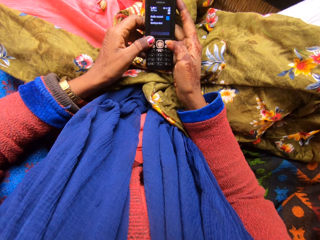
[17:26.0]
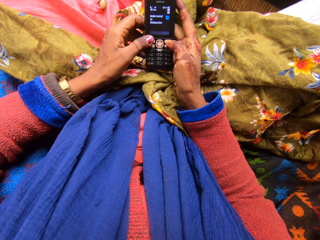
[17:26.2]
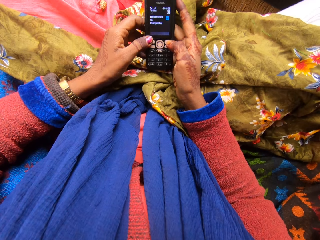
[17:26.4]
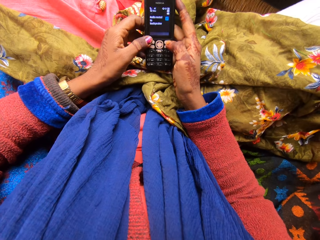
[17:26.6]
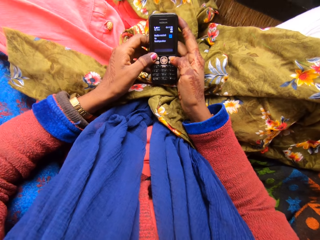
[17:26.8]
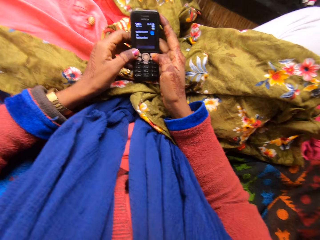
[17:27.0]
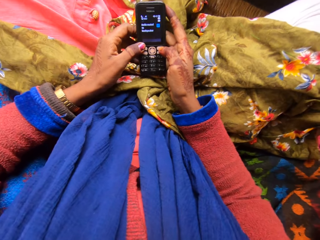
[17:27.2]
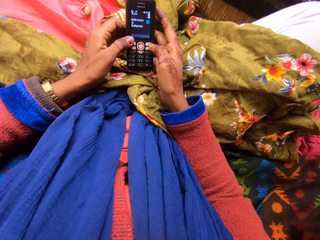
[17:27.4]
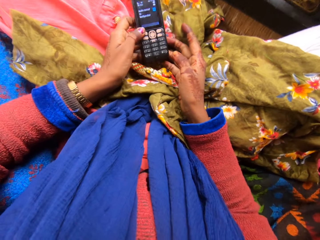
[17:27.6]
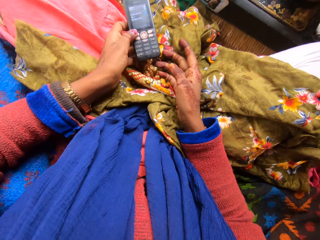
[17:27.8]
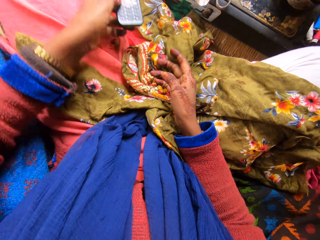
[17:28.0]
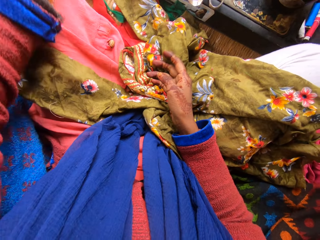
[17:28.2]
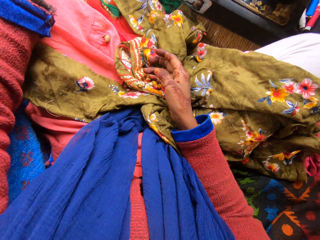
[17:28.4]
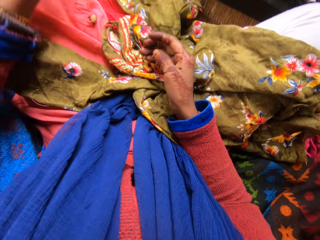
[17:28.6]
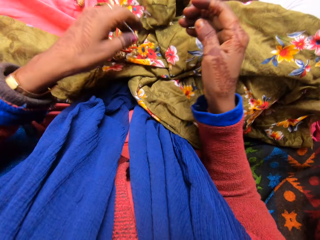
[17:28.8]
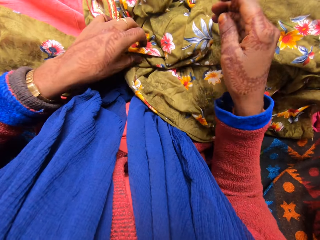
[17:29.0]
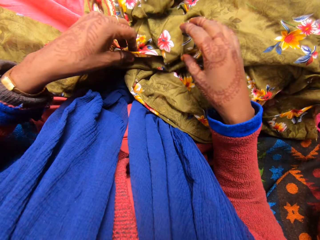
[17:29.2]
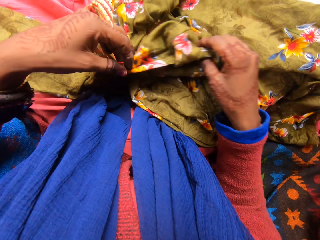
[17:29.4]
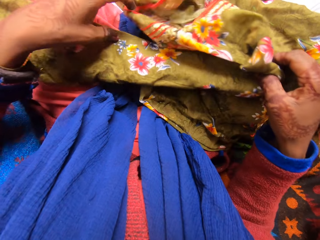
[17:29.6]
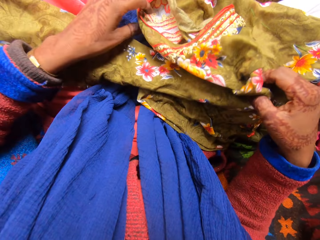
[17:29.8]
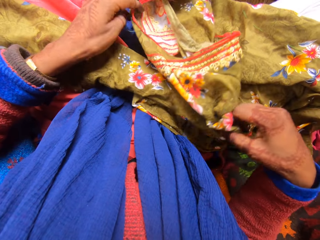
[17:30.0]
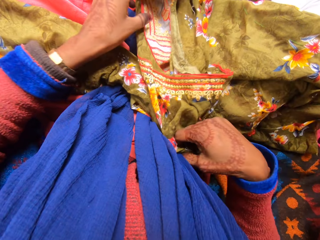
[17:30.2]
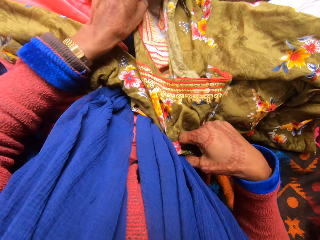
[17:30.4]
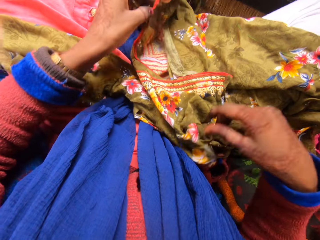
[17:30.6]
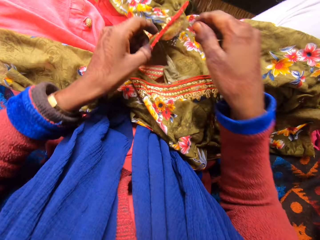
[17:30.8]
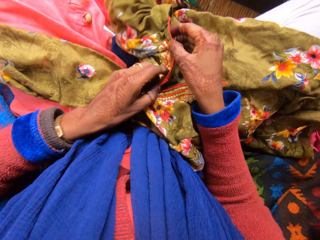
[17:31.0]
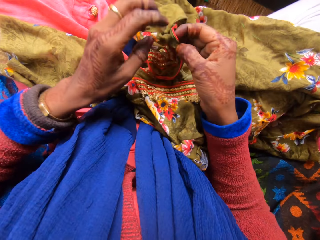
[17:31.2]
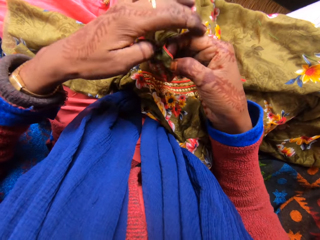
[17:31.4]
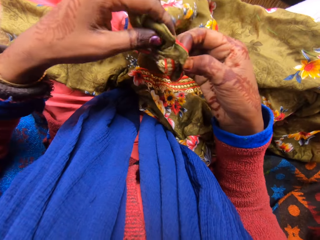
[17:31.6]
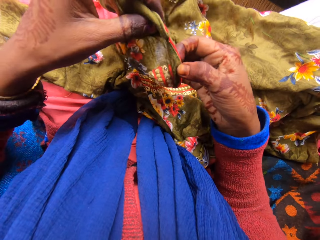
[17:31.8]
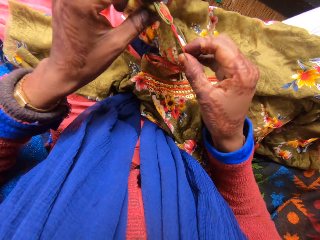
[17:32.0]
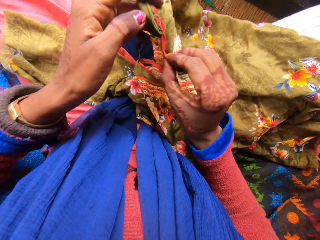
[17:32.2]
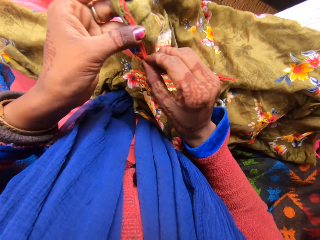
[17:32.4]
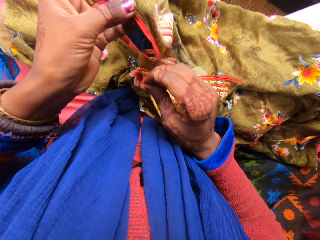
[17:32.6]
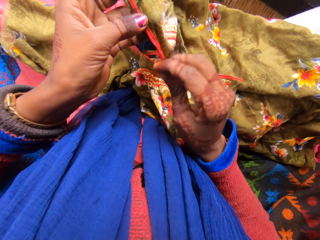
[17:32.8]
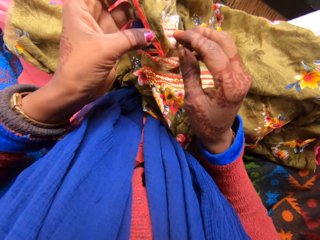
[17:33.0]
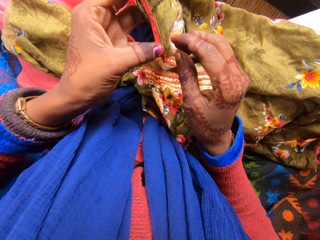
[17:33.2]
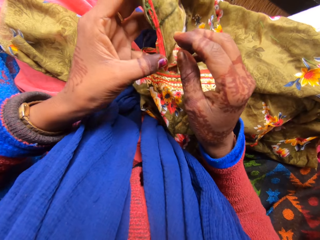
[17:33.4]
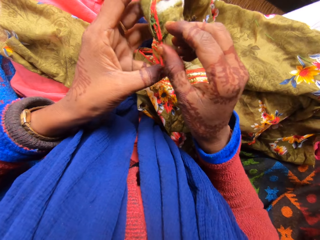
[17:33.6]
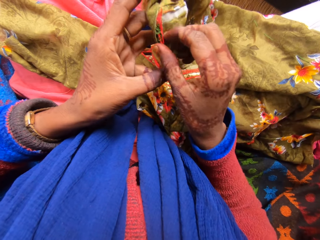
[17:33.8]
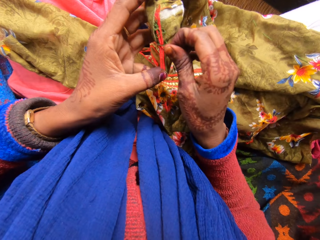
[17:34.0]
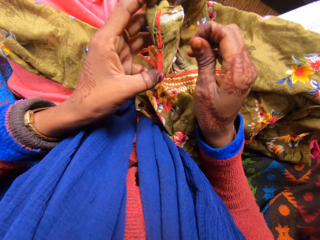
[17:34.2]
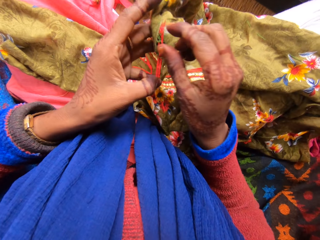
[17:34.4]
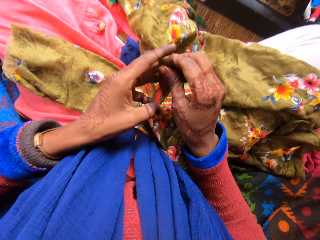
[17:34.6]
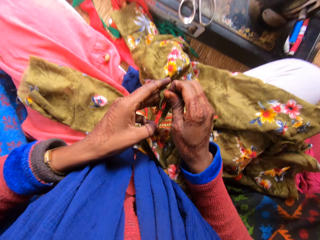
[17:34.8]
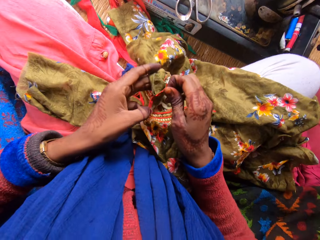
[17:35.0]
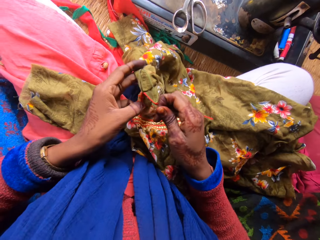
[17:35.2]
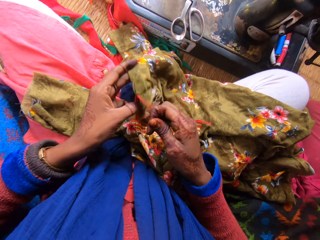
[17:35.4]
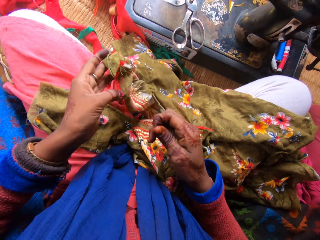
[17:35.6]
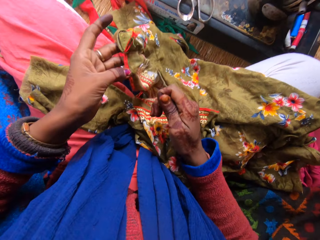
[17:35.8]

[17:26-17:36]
The camera wearer holds the phone with one hand. They drop the phone on the floor with the left hand. They hold the material with both hands. They pick up the dress with both hands. They loosen the stitches.

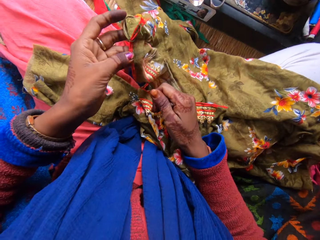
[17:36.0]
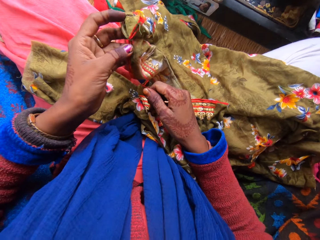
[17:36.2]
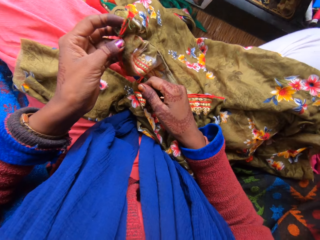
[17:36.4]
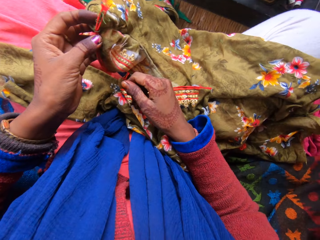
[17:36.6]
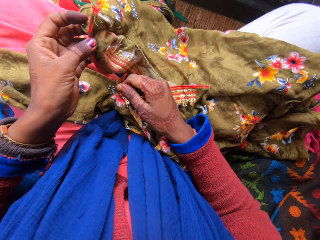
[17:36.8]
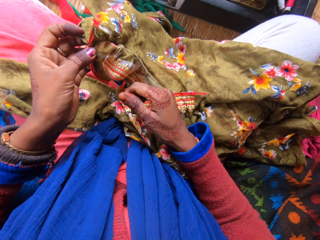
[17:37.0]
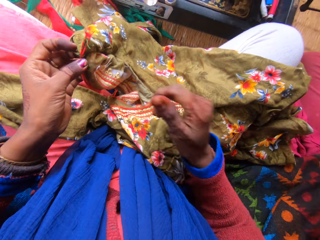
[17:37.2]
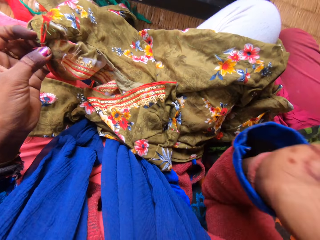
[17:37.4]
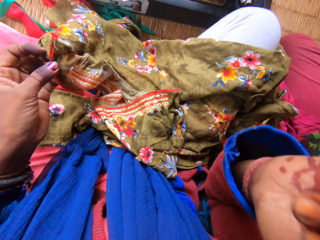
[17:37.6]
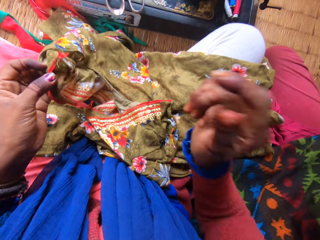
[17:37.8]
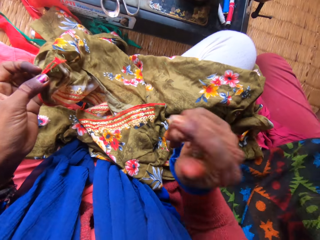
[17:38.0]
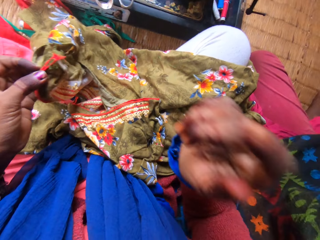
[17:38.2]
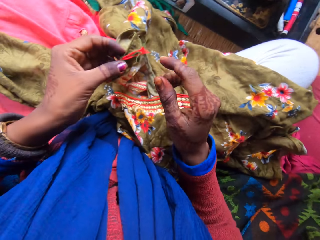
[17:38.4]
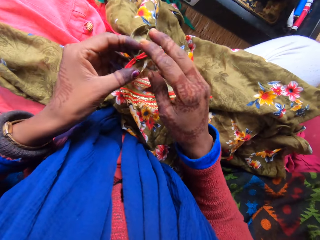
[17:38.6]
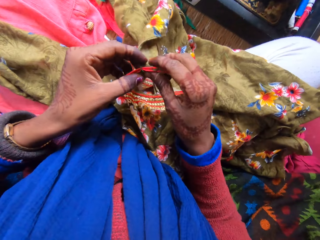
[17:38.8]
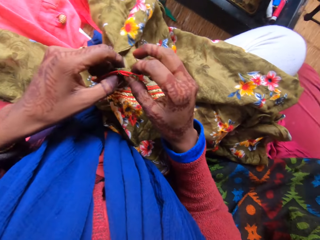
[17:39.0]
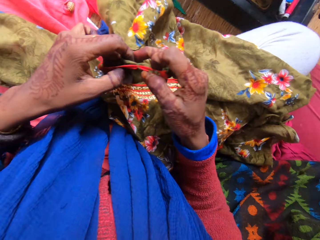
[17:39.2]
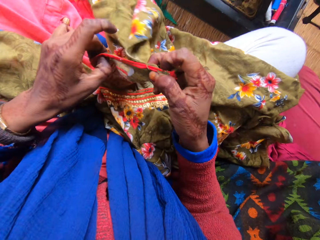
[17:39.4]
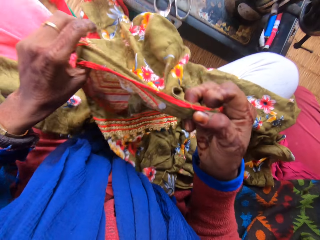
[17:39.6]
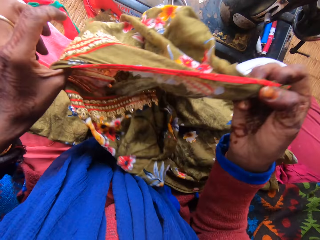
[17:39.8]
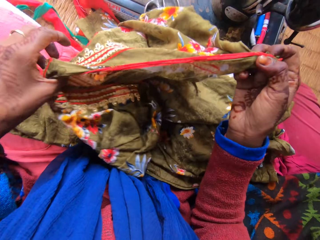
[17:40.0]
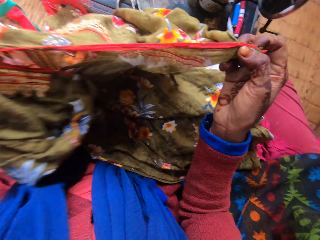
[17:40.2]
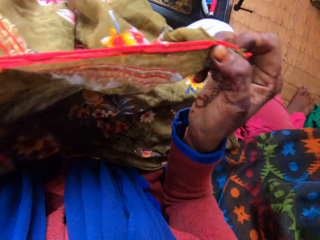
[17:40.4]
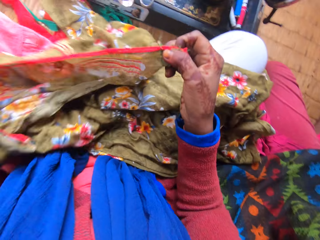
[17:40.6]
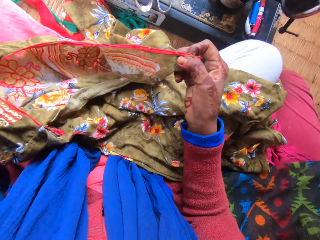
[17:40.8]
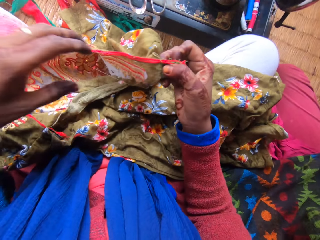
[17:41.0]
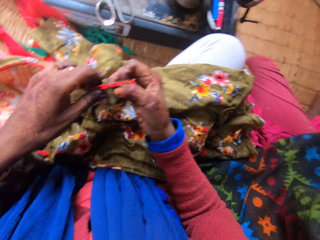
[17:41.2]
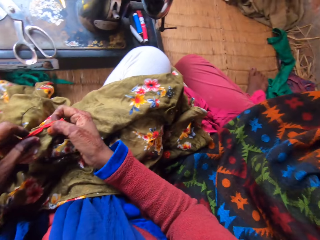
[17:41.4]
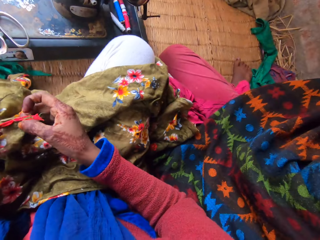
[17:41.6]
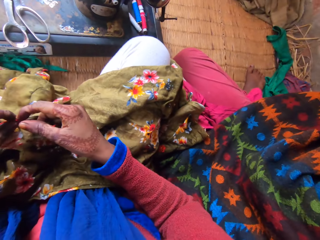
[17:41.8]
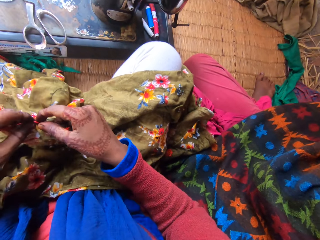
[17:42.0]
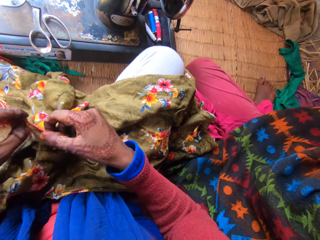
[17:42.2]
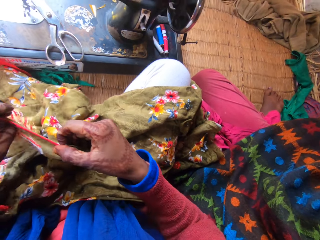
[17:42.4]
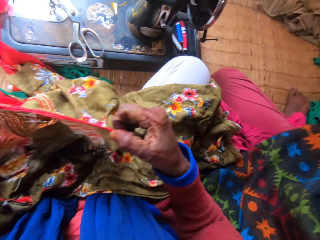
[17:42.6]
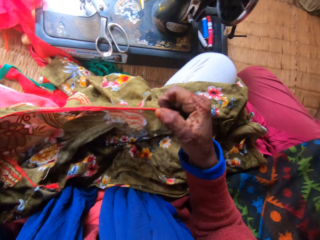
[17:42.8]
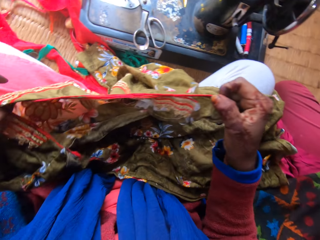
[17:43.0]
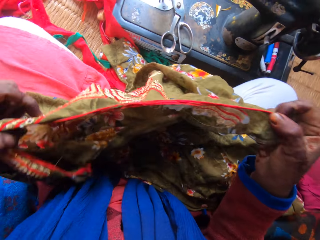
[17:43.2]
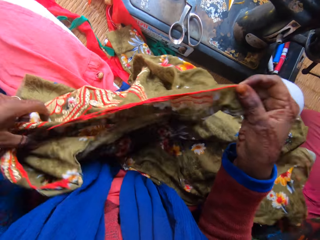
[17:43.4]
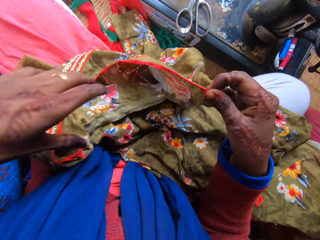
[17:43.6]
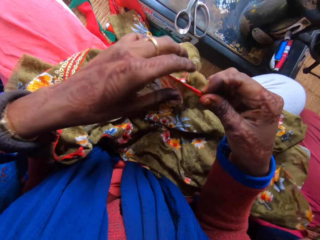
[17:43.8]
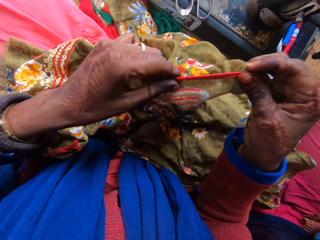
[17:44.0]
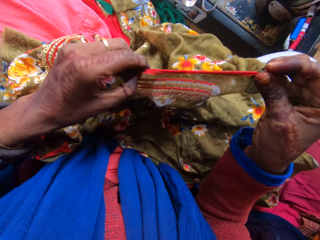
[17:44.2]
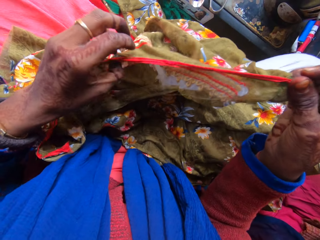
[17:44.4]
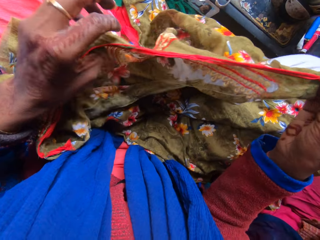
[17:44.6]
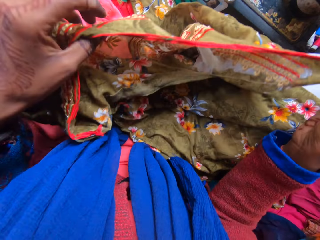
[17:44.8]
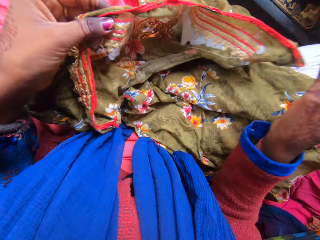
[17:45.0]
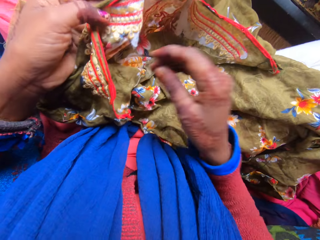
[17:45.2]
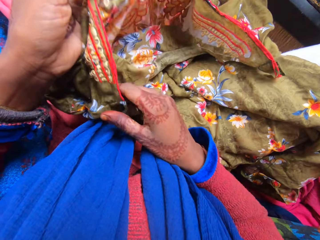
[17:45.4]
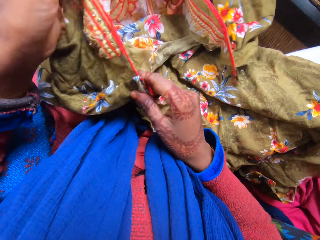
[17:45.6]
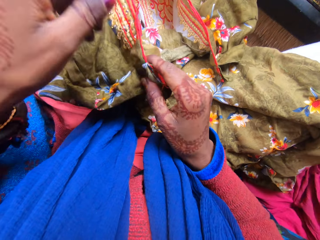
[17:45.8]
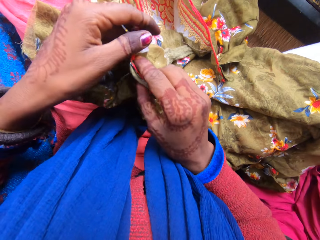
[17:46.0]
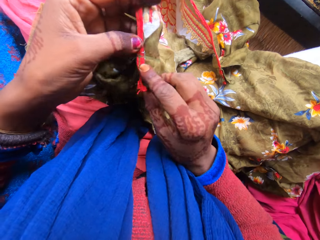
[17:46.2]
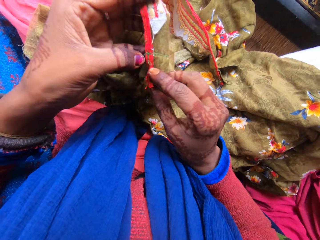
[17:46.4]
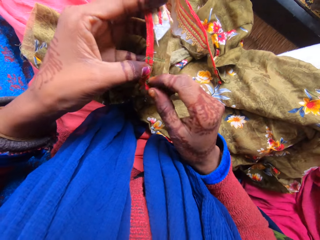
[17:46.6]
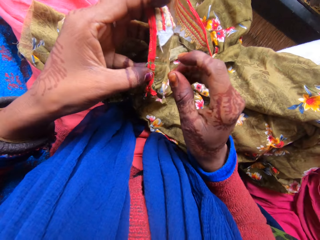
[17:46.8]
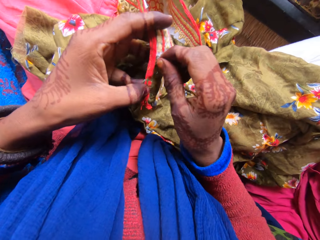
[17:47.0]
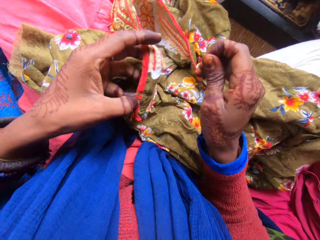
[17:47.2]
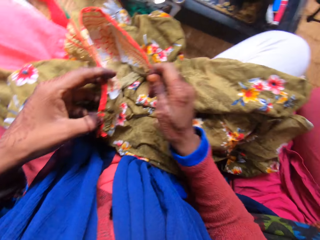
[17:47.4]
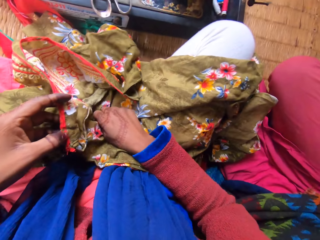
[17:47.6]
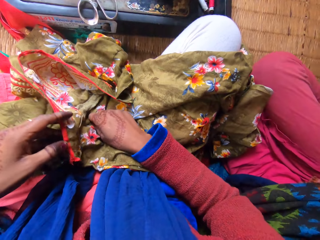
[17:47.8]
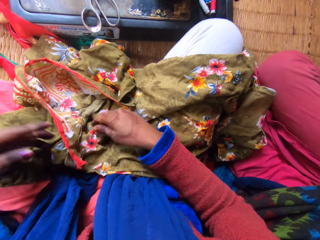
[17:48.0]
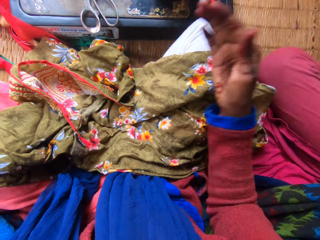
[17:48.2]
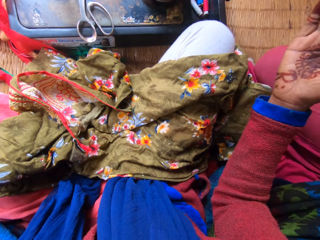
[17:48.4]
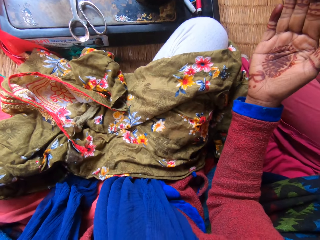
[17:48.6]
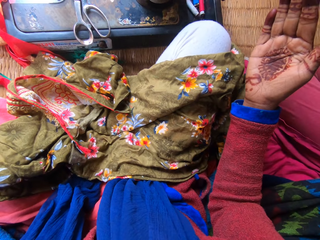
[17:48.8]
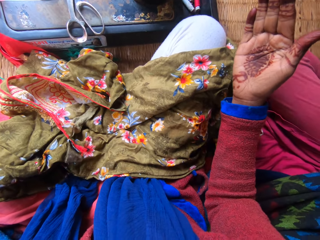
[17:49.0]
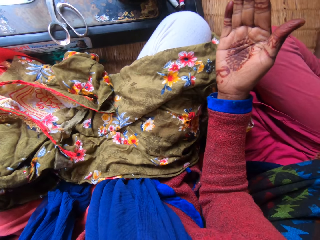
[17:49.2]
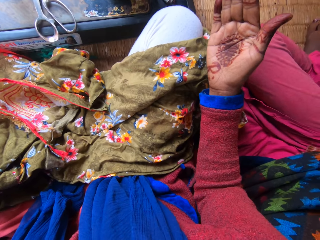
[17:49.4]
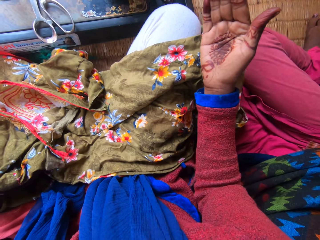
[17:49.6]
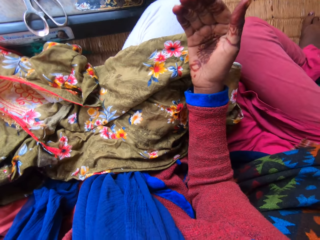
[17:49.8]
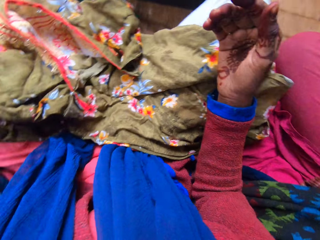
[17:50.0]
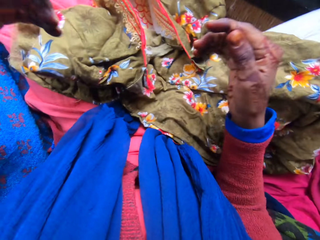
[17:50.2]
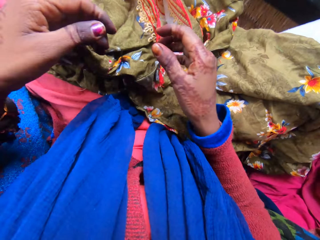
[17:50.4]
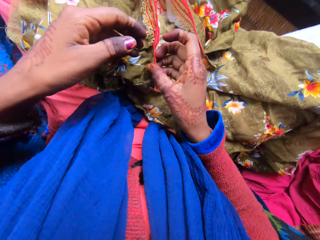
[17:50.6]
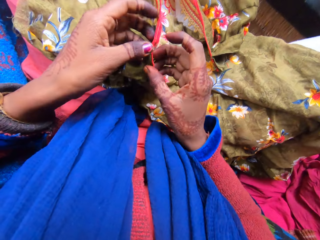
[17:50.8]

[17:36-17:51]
The camera wearer holds the material with one hand. They lift his hand, put down his hand, and hold the material with both hands. They straighten the material and put down the material. They straighten the material and put down the material. They drop the cloth on her lap. They make gestures with both hands. They lift his hands.
